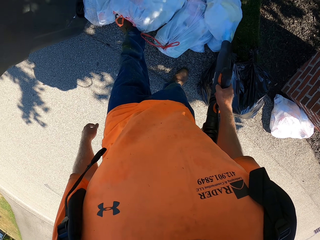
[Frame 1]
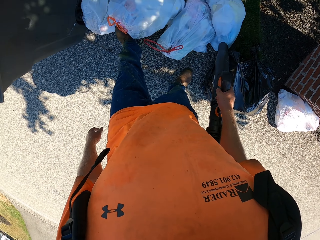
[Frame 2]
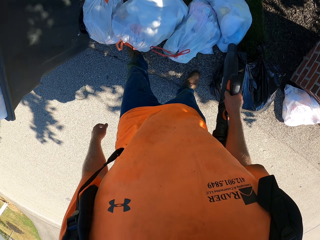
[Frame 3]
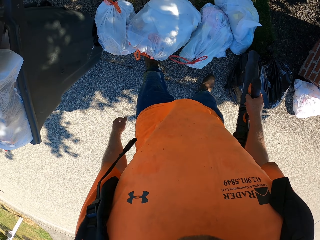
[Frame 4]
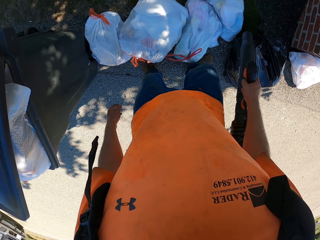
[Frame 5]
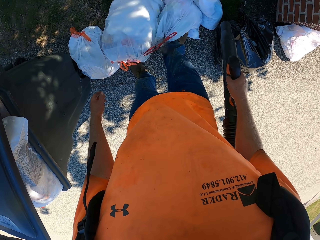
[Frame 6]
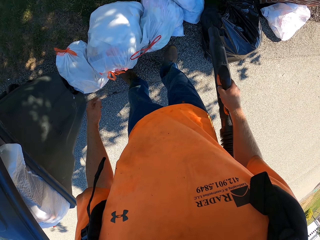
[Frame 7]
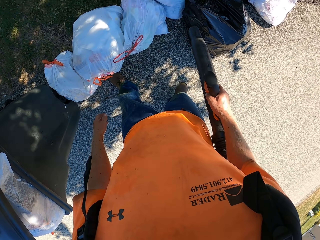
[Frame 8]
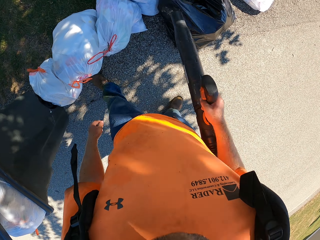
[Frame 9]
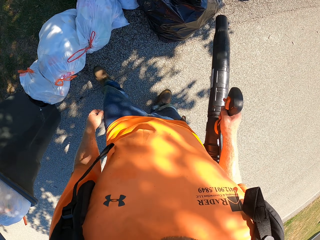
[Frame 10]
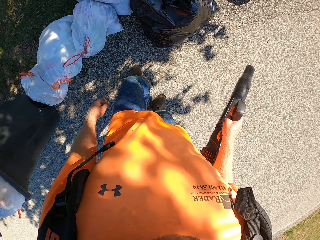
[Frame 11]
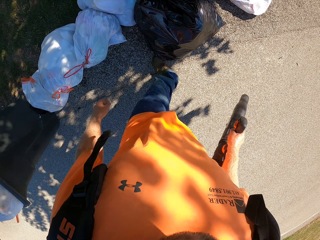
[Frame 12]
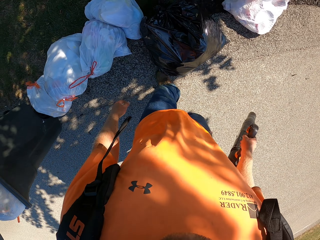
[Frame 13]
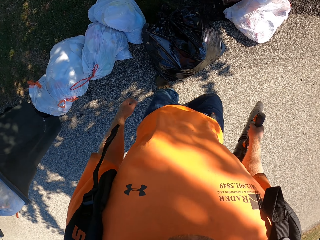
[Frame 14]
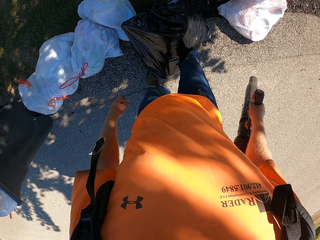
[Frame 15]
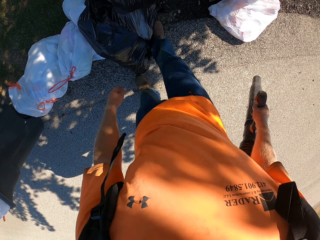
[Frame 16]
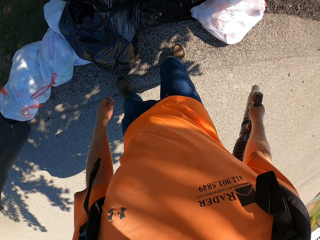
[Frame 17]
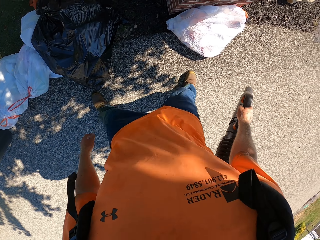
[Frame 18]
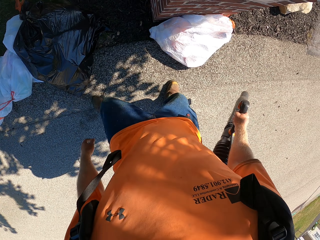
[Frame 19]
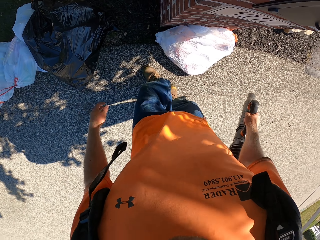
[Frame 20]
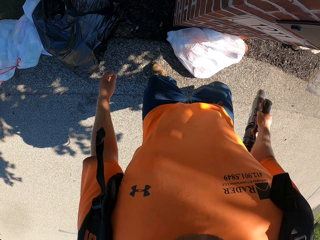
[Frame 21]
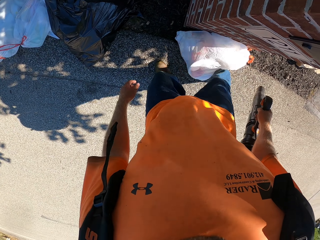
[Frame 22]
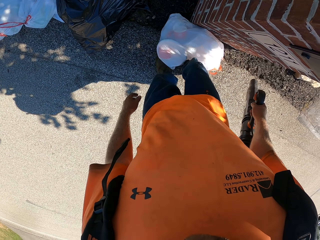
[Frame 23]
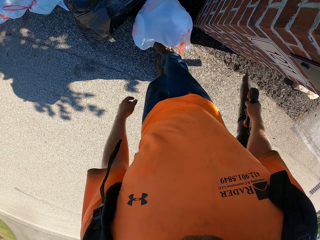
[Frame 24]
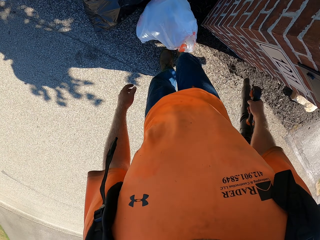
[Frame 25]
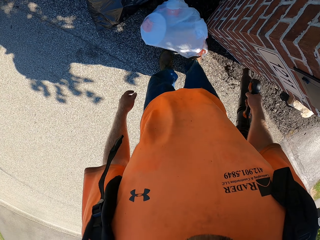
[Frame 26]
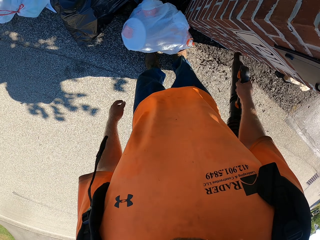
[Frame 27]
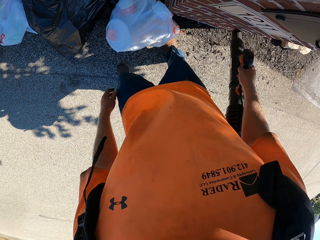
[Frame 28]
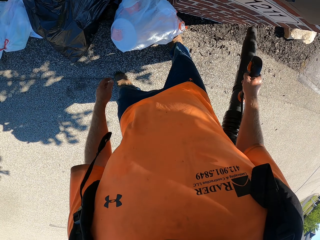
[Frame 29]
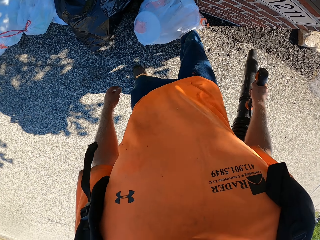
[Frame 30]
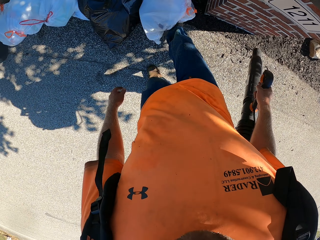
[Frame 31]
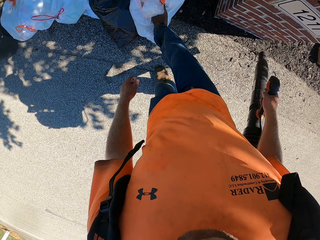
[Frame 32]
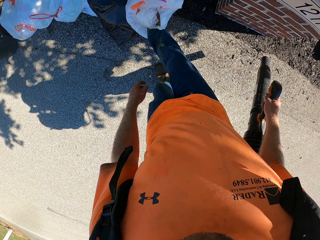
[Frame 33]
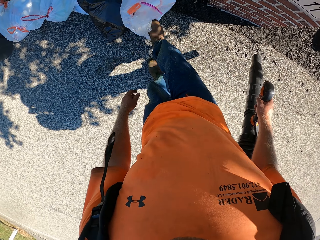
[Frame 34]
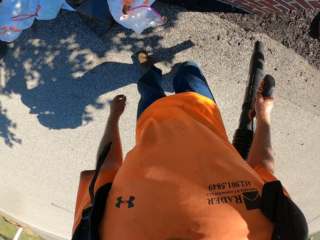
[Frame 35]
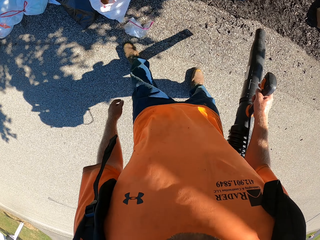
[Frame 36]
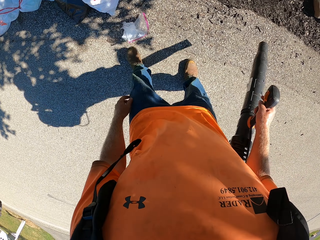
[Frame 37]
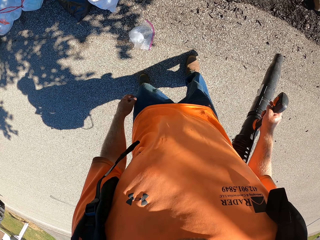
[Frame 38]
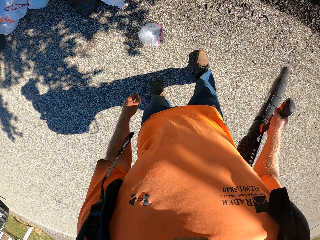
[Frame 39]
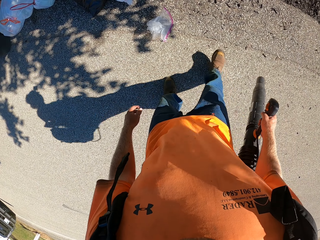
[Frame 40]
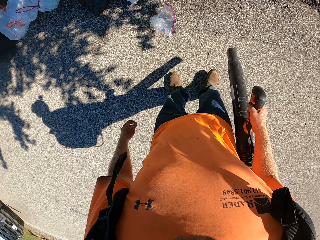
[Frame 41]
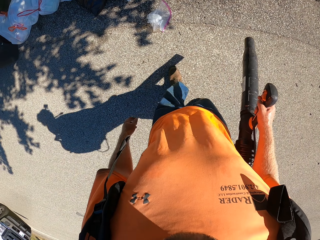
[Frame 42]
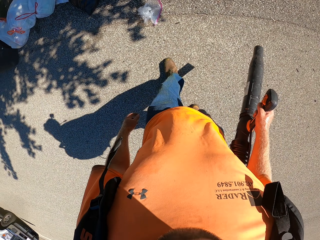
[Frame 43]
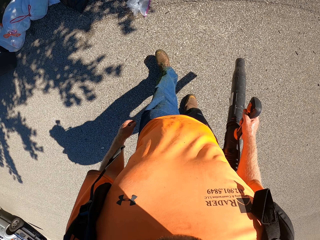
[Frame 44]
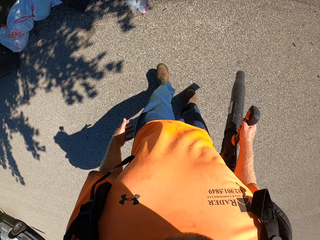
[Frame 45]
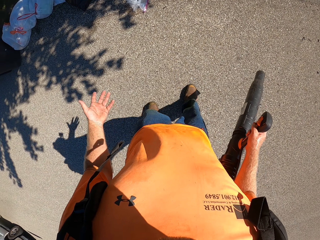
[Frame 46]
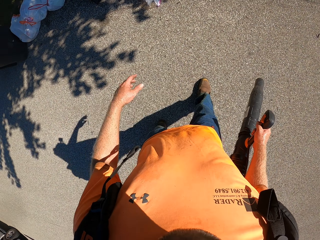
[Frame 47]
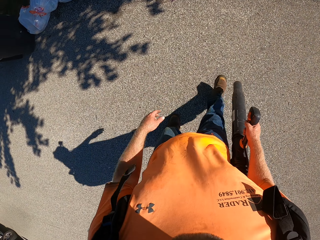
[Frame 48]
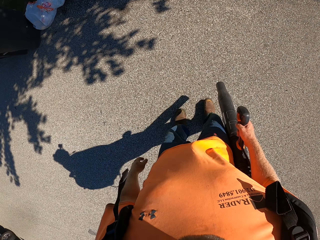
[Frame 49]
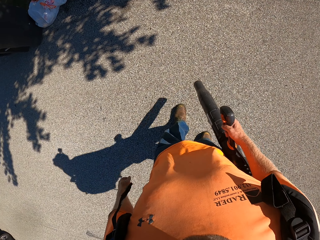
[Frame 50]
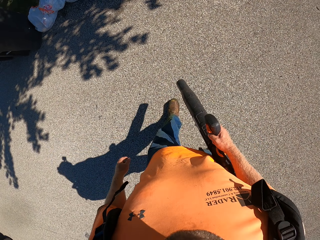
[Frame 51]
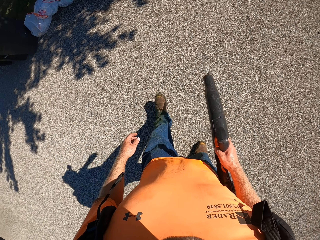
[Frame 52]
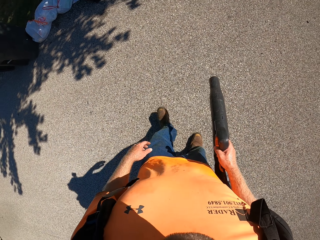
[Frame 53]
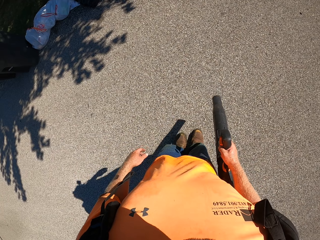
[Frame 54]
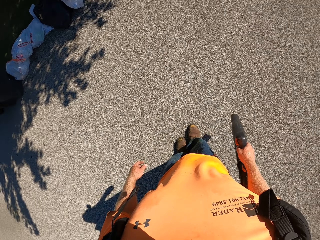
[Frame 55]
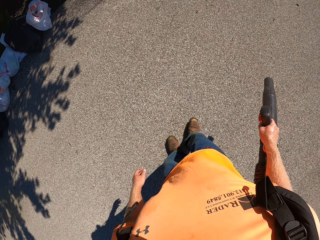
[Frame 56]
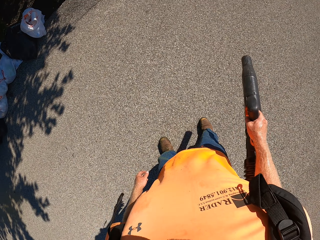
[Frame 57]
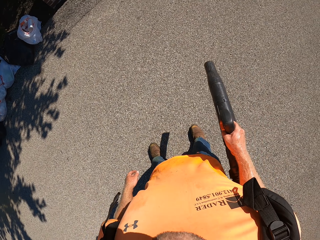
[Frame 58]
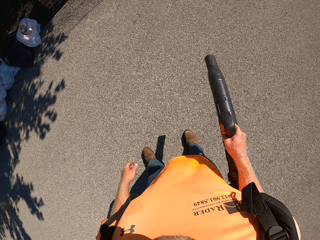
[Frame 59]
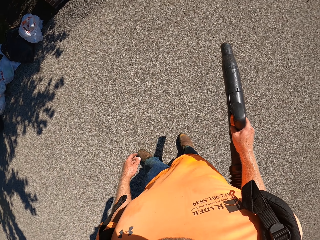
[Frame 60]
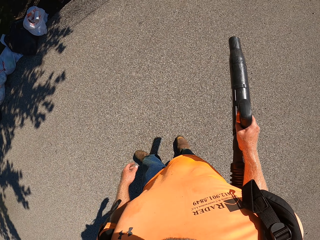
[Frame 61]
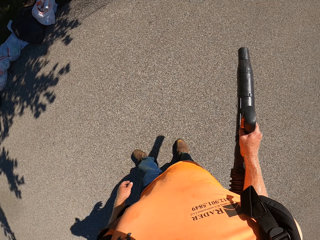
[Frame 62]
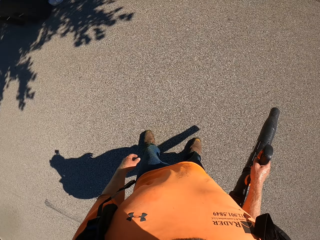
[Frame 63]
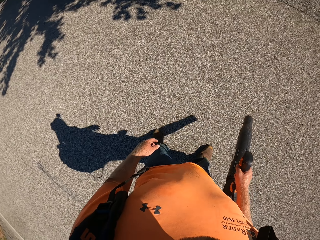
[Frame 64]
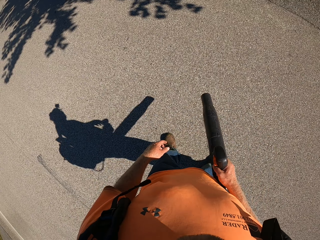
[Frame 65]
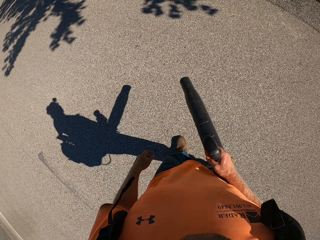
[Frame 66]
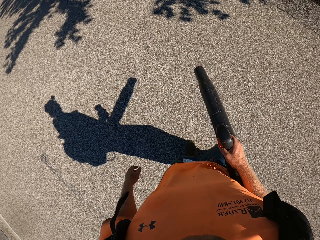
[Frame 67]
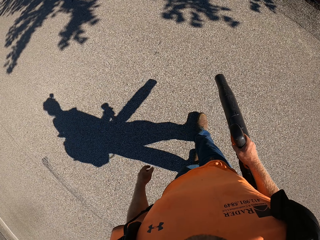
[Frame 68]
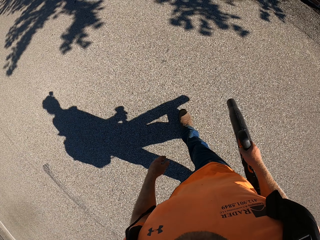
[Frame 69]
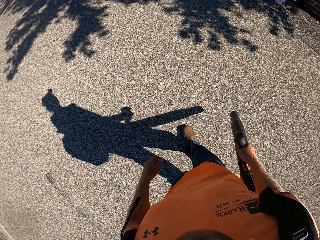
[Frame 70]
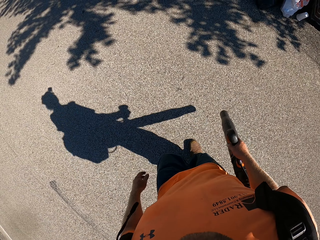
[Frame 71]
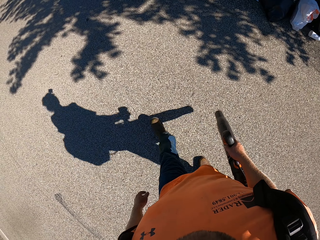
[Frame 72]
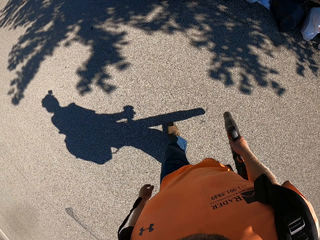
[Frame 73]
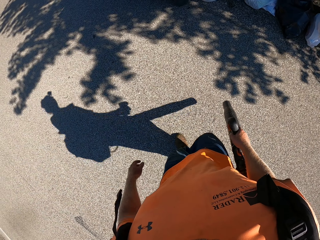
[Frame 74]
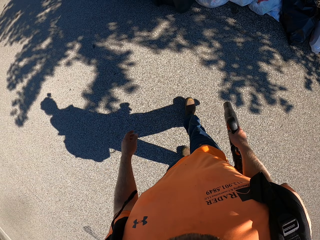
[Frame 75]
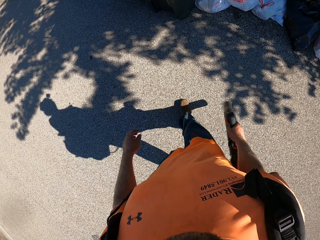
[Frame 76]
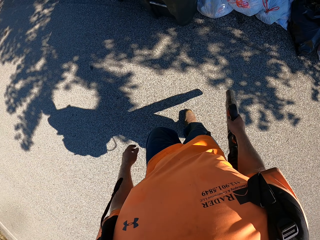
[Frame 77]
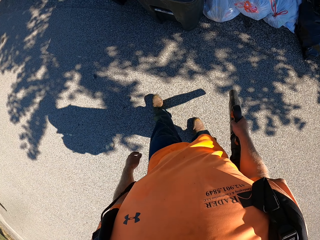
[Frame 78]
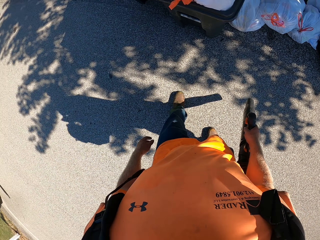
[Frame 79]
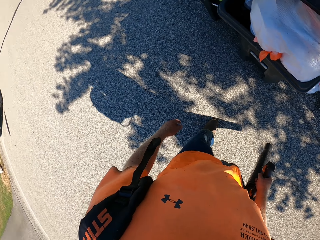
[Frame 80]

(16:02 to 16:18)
The camera wearer kicks the other trash bag. They step back from the trash bags on the road. They vacuum the road. They walk on the road towards a trash bin by the road.

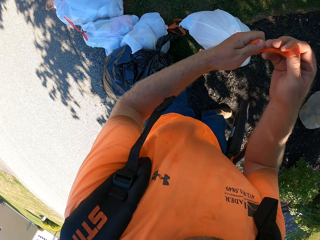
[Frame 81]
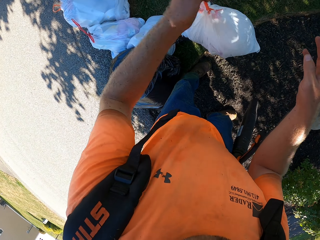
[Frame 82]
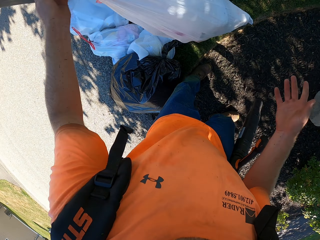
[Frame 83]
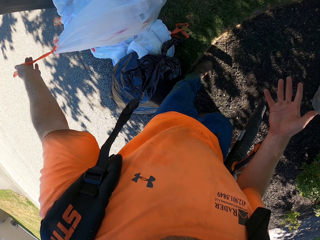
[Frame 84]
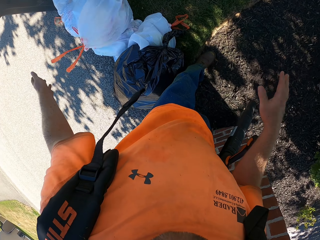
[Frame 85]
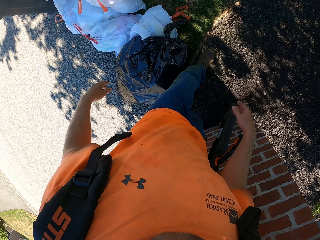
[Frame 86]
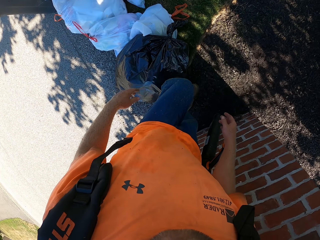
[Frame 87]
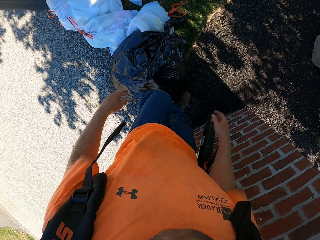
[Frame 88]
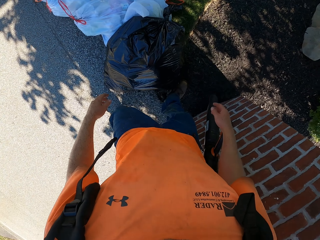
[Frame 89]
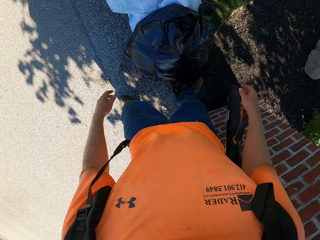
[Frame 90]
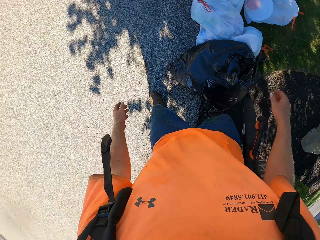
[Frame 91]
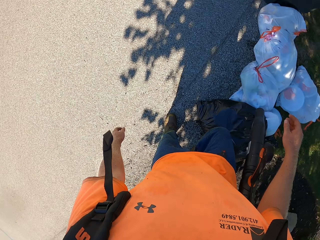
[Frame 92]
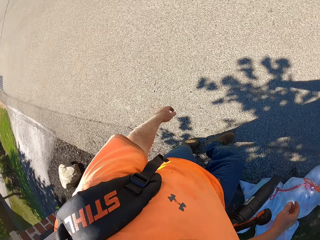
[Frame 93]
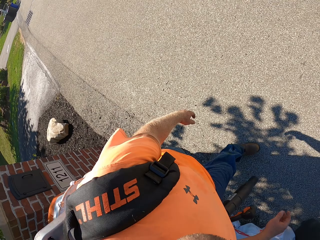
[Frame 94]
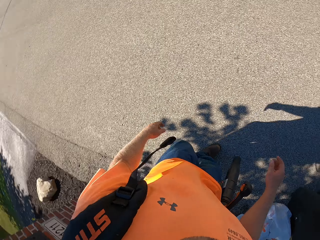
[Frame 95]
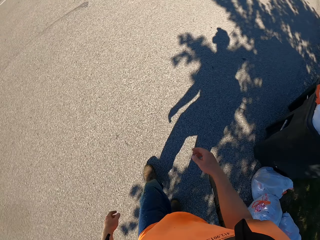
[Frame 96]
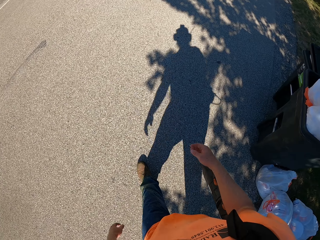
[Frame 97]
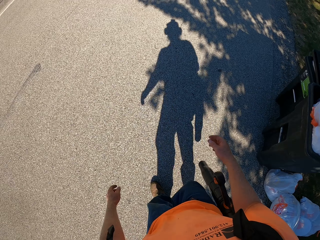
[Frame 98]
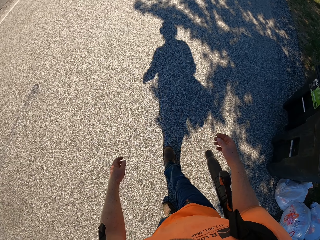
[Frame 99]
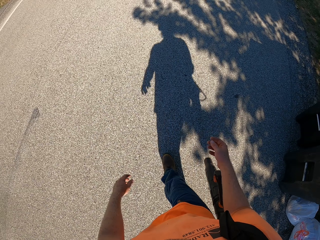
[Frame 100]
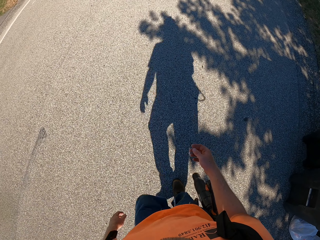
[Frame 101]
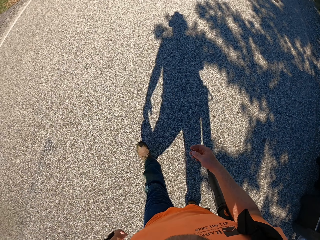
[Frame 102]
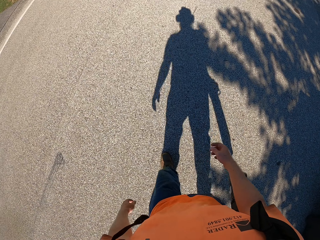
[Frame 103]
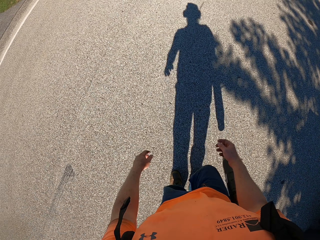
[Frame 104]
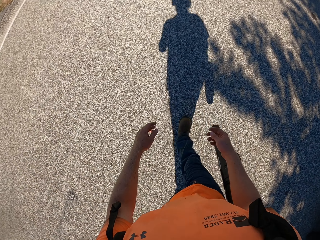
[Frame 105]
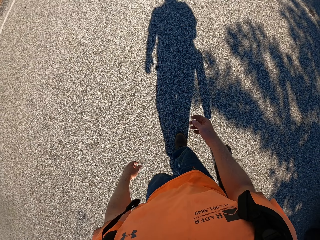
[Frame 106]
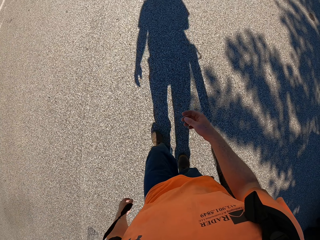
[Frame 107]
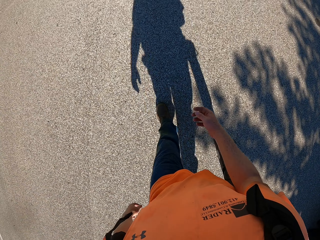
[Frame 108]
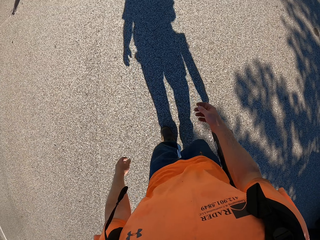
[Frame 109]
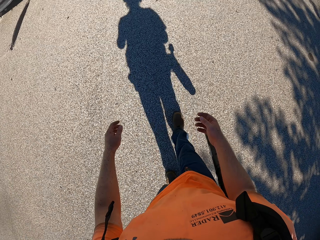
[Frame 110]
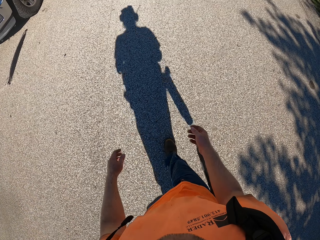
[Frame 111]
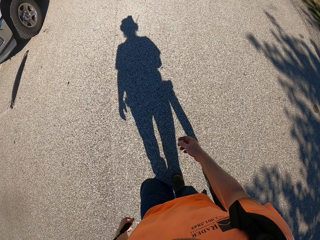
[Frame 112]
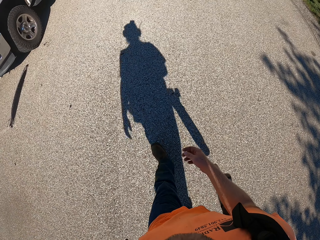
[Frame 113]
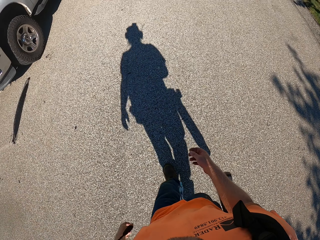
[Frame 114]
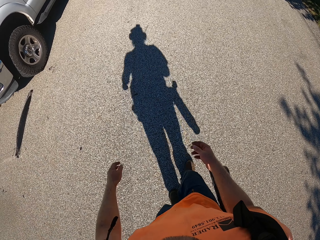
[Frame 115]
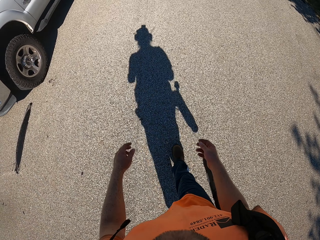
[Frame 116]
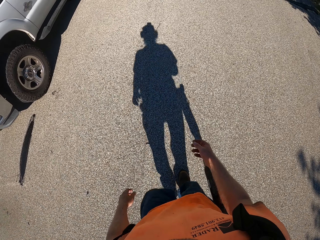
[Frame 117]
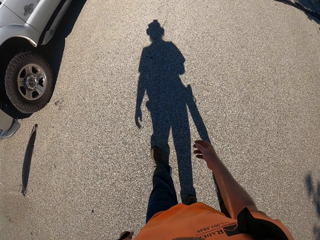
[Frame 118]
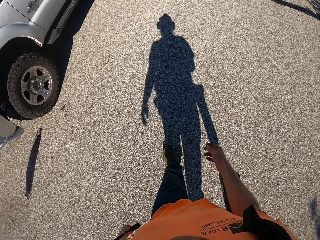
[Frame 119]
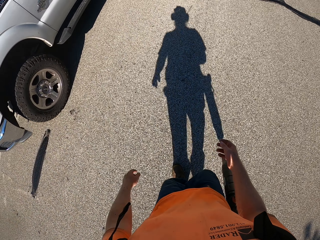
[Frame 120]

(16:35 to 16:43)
The camera wearer drops the trash bag on the lawn with his left hand. He walks towards the truck on the road.
